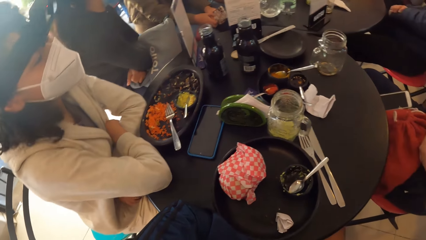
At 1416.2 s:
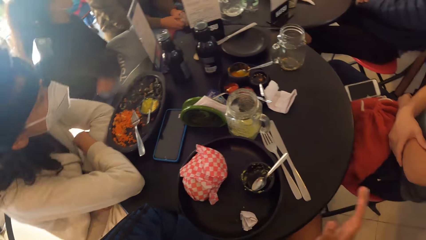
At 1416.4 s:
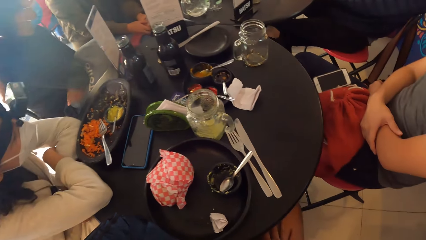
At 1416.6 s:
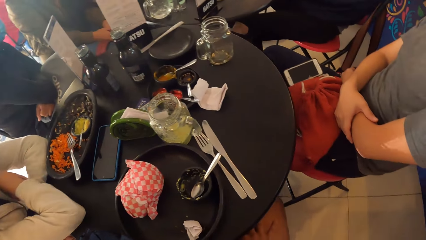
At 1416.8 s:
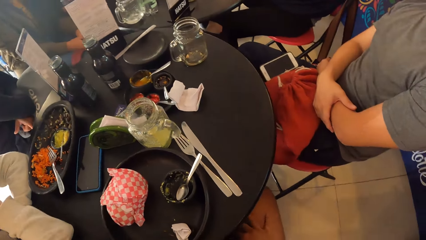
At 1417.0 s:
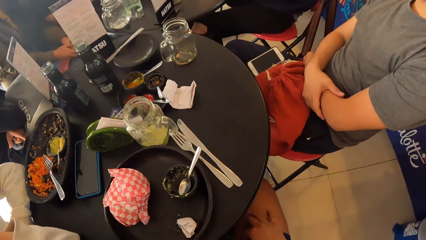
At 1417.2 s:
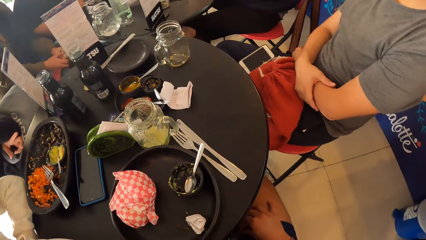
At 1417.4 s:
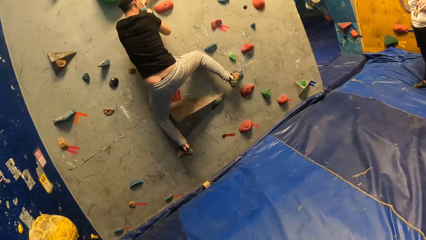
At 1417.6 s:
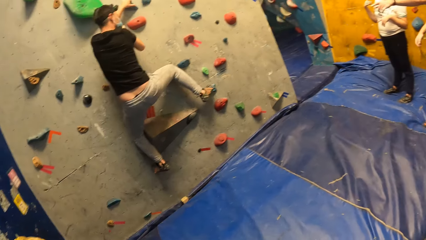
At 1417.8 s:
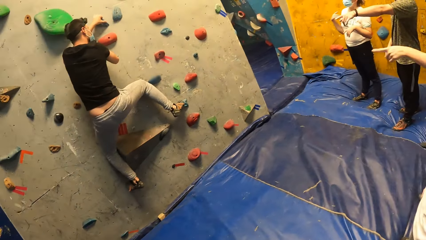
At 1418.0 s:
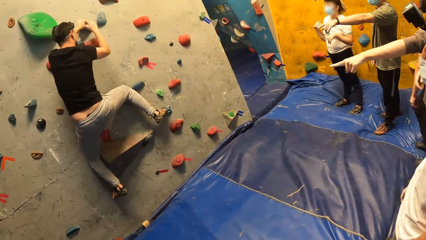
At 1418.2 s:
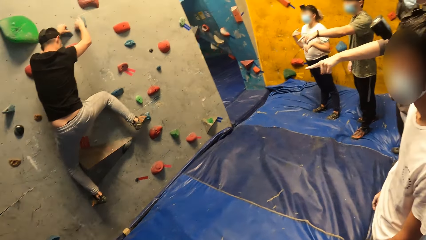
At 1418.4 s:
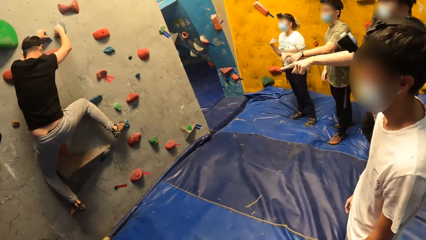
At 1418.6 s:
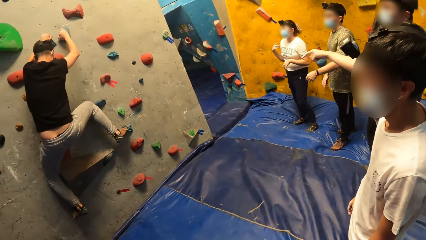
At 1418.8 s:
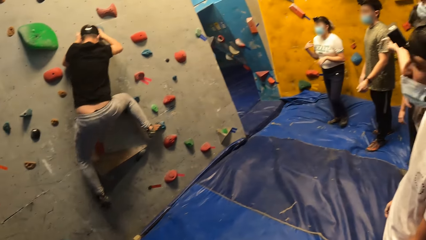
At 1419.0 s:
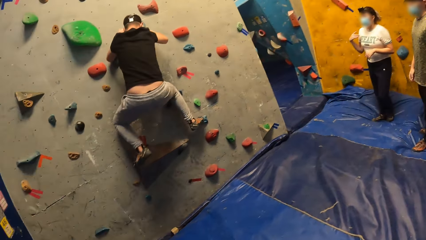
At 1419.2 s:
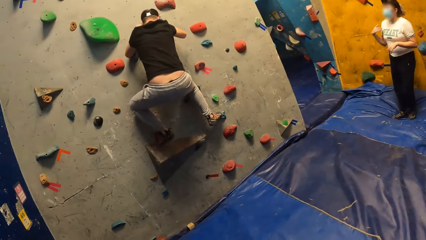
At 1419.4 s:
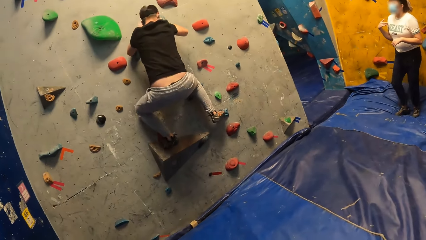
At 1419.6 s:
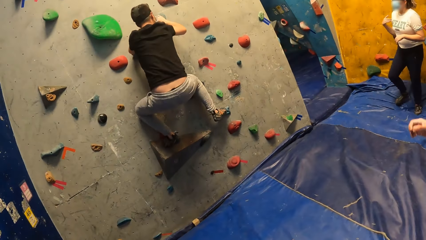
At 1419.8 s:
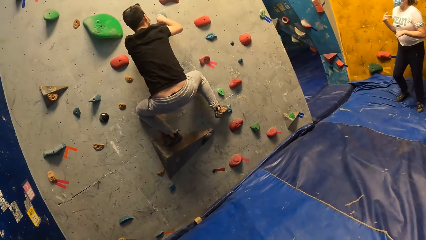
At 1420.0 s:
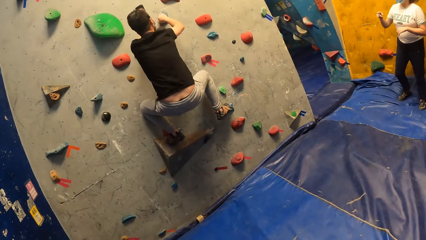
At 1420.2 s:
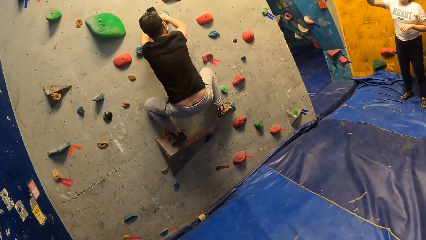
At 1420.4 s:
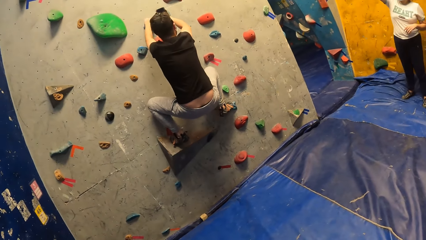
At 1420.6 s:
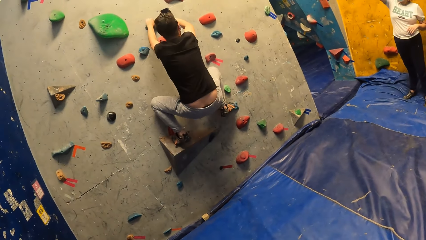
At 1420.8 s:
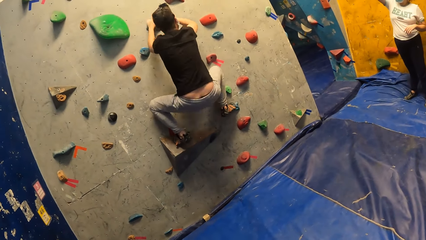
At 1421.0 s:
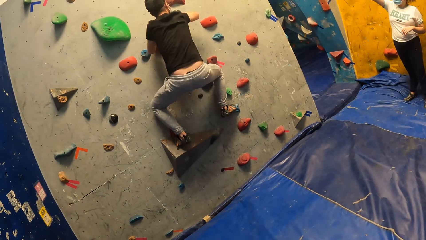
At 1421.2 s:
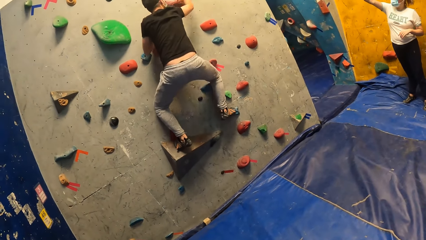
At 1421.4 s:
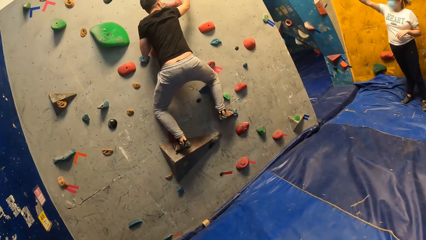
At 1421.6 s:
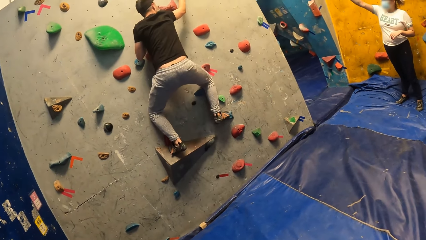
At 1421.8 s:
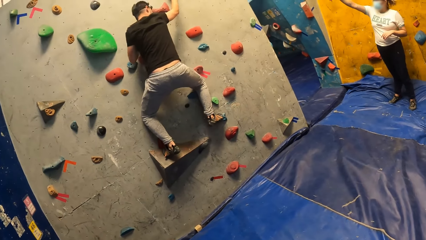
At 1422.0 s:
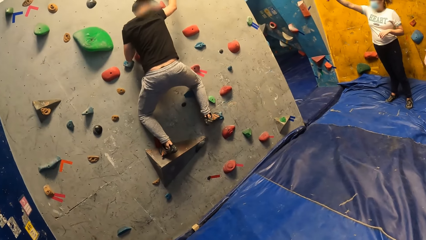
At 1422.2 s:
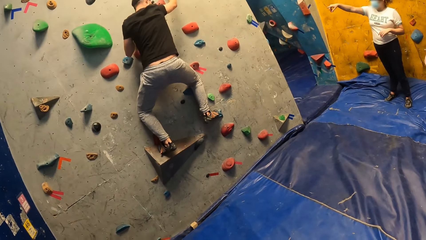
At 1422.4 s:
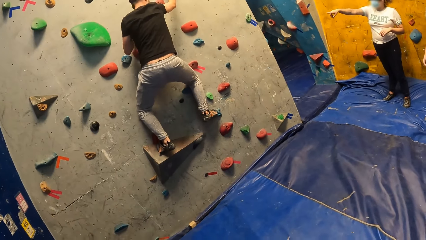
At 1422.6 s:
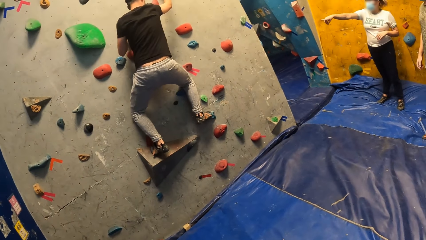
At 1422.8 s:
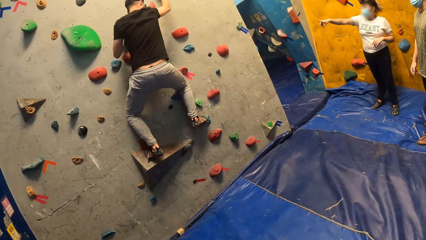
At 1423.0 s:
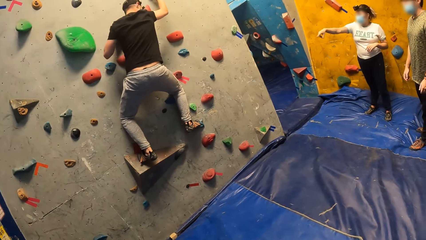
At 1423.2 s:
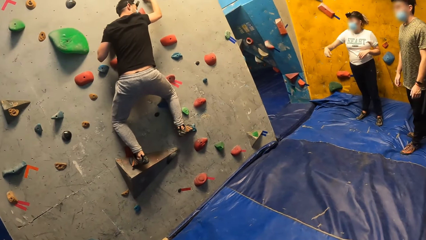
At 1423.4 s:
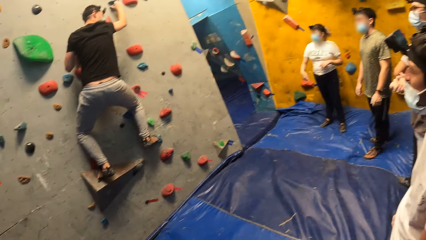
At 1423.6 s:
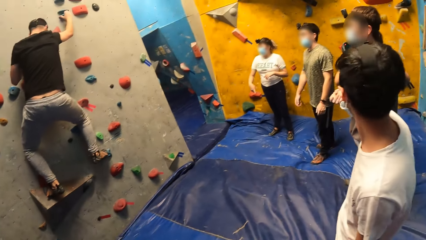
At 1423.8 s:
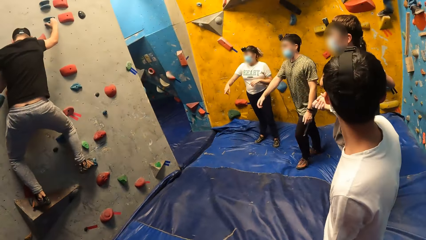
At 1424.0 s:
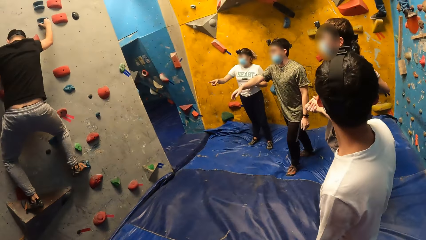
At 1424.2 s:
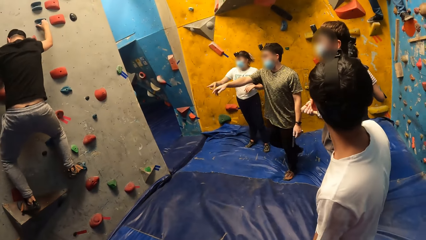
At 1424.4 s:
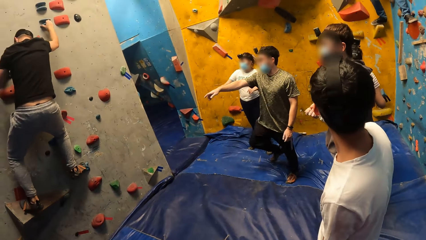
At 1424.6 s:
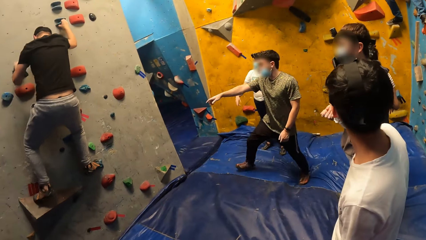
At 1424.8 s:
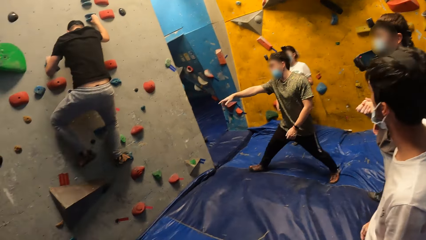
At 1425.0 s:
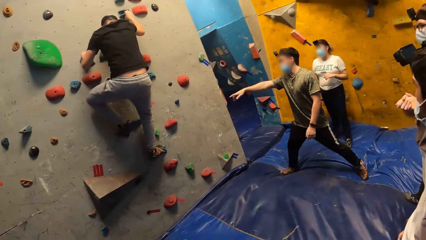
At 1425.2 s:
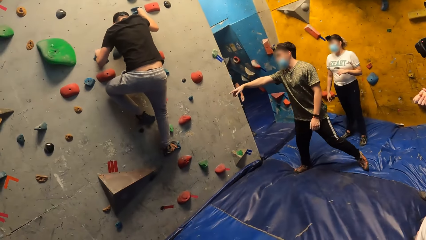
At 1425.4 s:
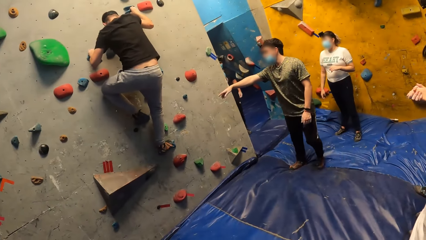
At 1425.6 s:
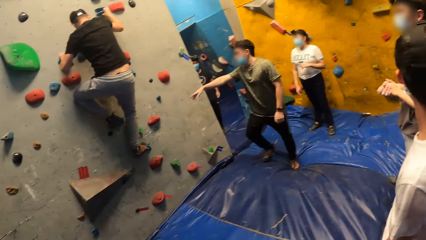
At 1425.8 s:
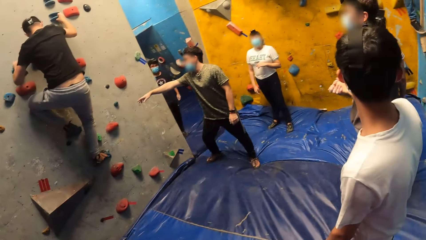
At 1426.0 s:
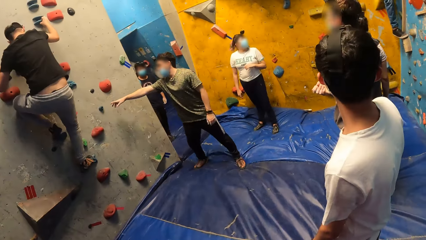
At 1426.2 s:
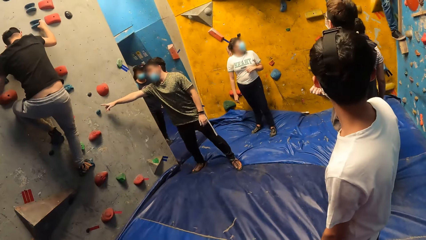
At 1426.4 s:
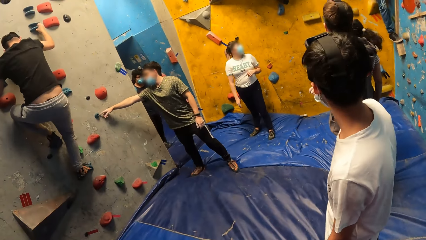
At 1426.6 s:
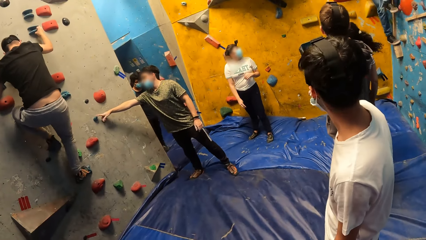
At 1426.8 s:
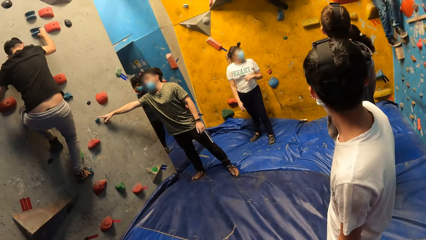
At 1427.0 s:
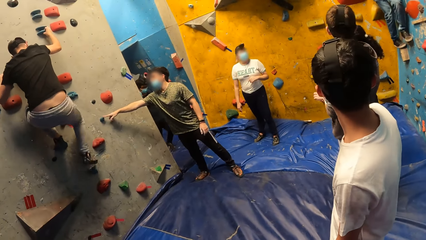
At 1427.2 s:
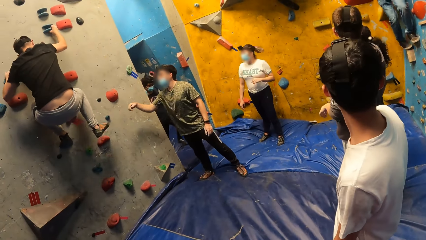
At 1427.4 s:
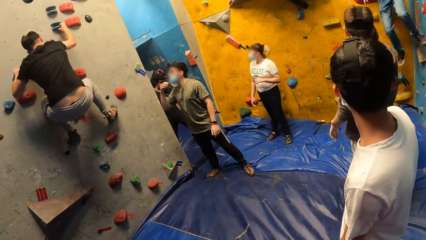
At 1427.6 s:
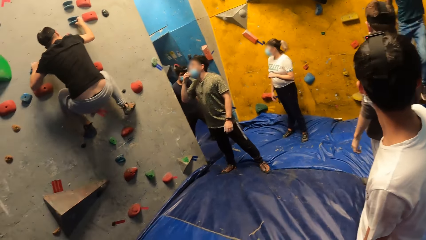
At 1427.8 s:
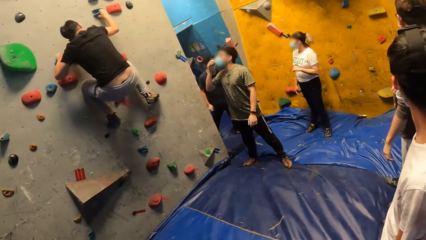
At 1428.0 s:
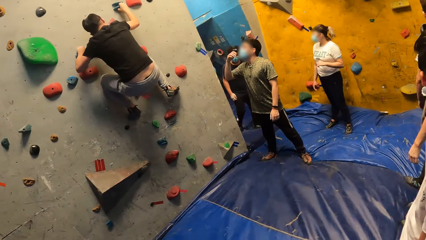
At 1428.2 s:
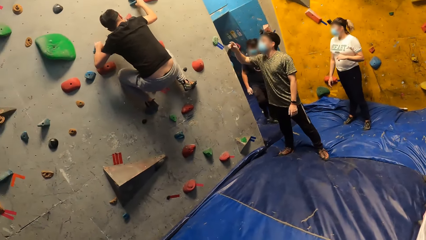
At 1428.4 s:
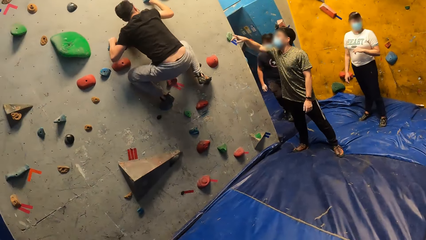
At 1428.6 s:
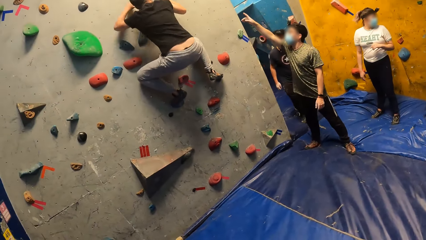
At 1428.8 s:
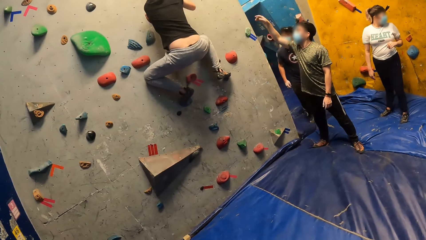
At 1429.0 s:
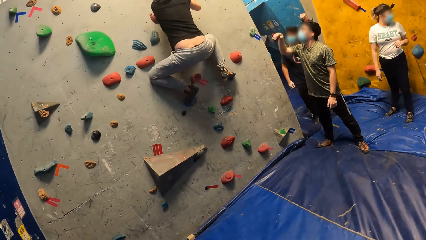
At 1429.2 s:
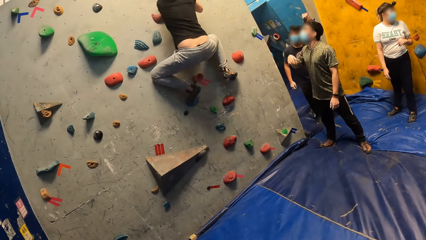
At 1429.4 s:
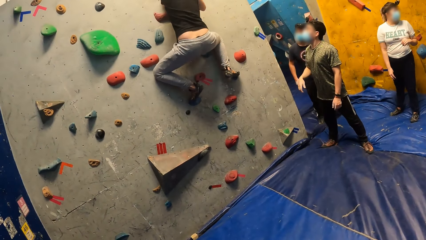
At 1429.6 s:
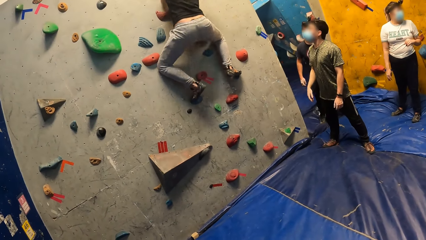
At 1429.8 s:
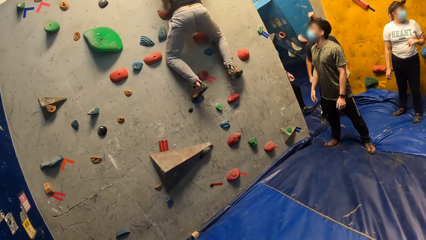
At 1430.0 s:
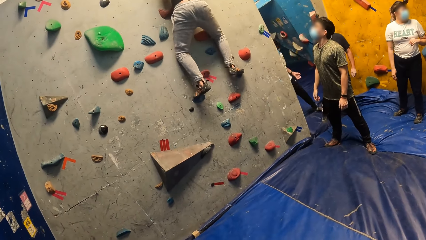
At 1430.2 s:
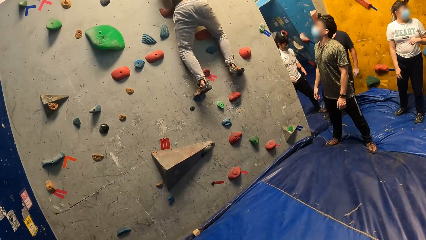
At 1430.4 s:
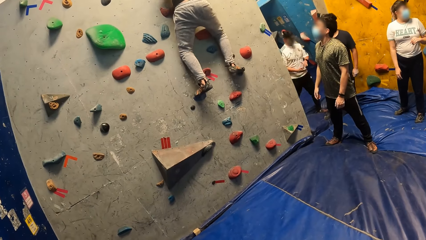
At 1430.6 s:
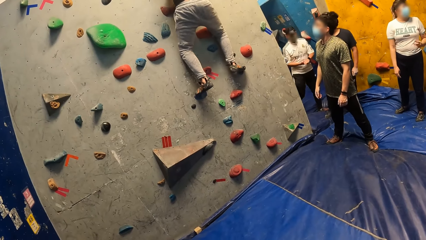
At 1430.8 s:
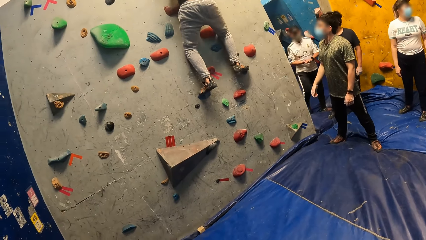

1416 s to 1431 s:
A man climbs the bouldering wall with both hands. Another man touches a climbing hold on the bouldering wall with his right hand.
